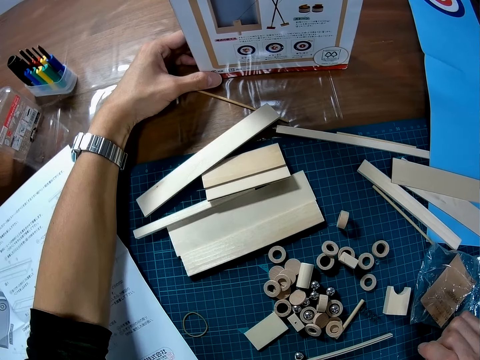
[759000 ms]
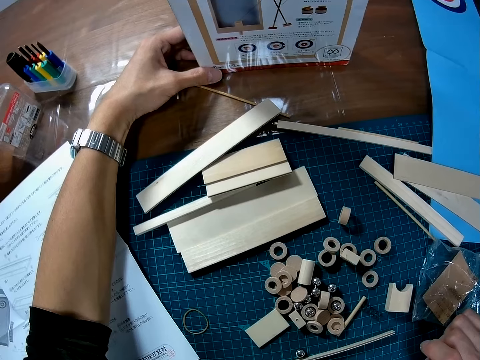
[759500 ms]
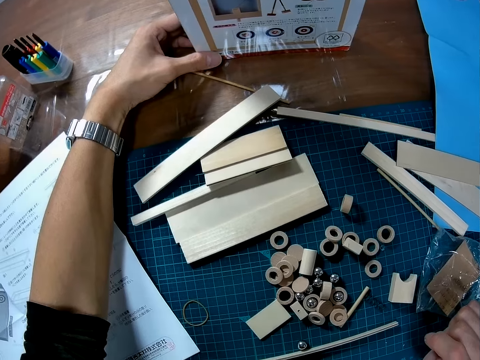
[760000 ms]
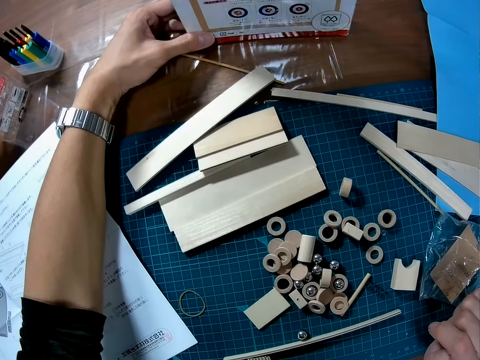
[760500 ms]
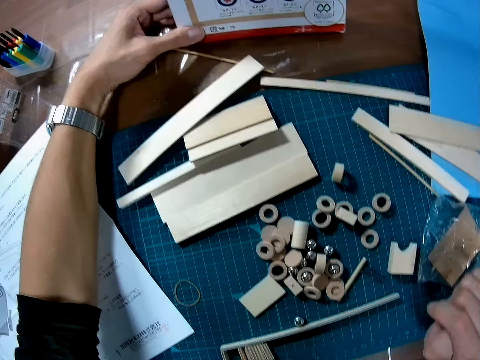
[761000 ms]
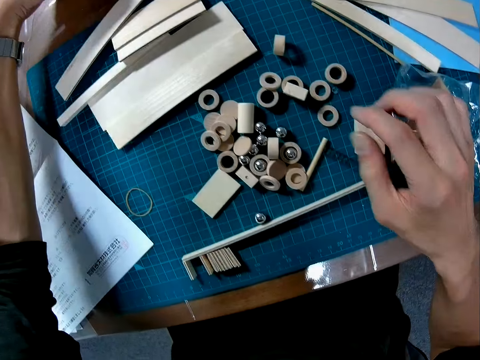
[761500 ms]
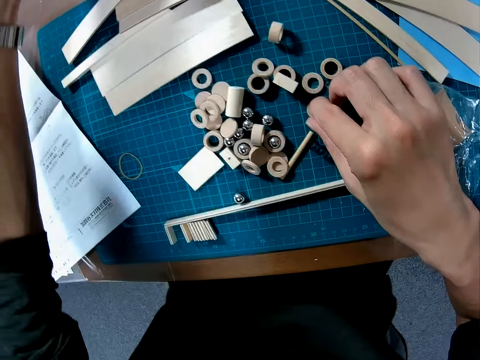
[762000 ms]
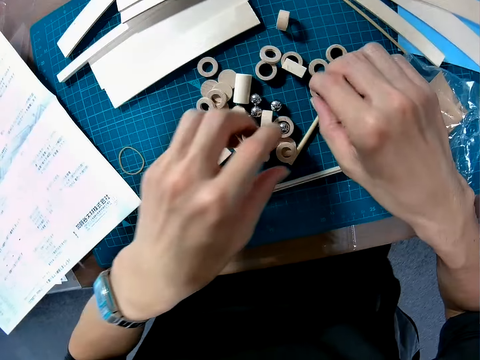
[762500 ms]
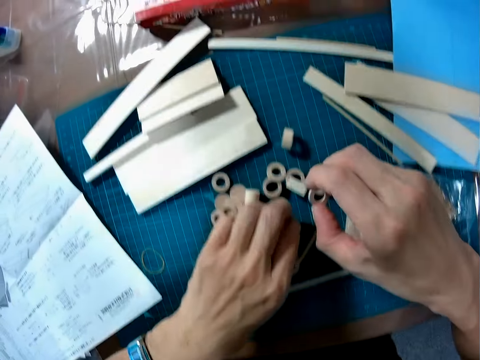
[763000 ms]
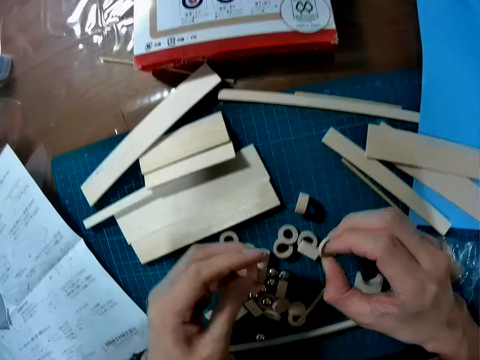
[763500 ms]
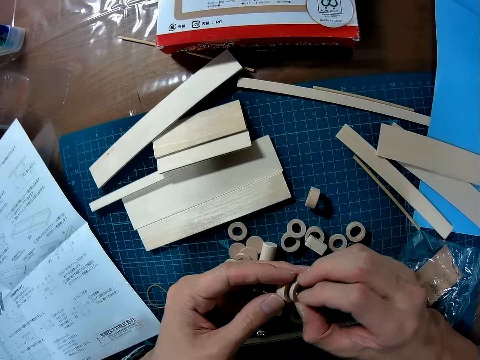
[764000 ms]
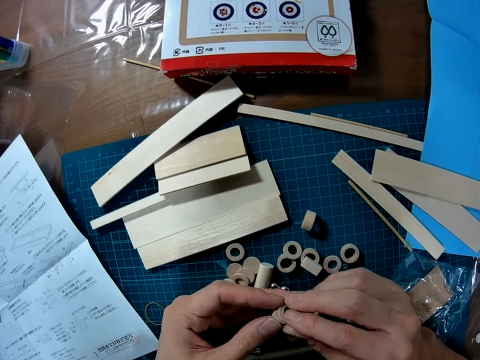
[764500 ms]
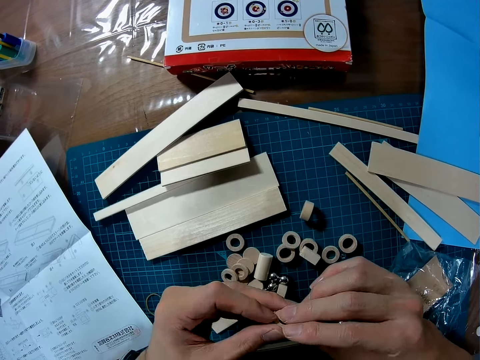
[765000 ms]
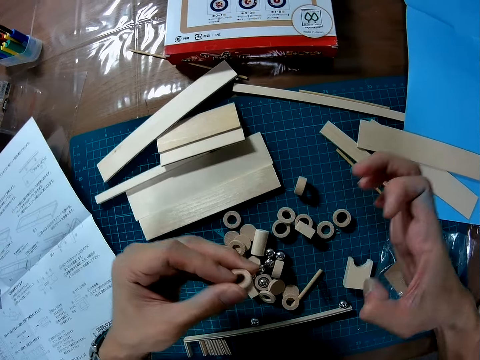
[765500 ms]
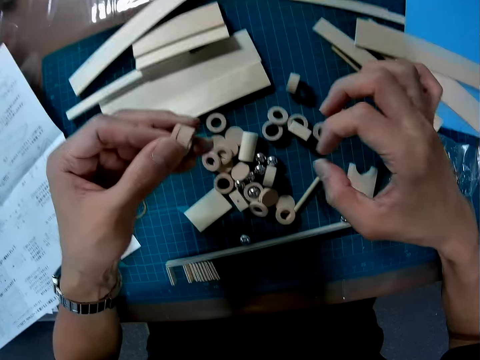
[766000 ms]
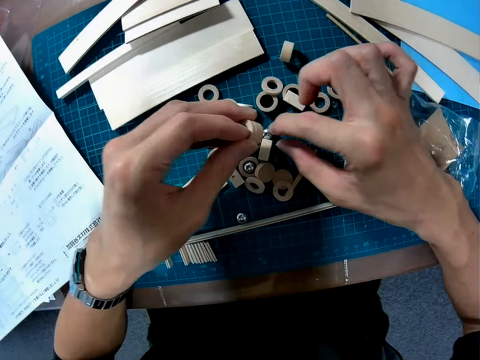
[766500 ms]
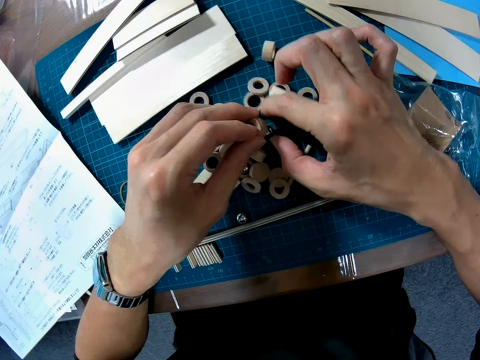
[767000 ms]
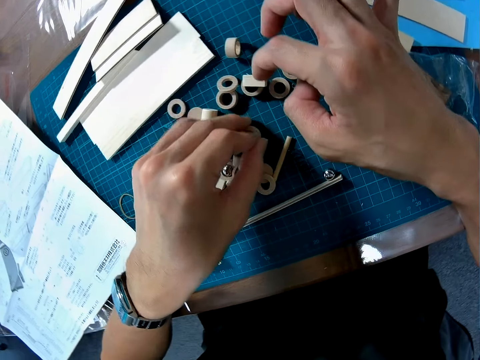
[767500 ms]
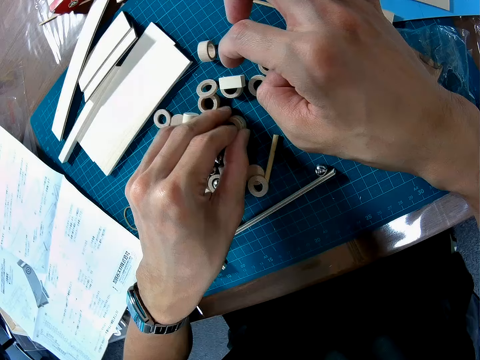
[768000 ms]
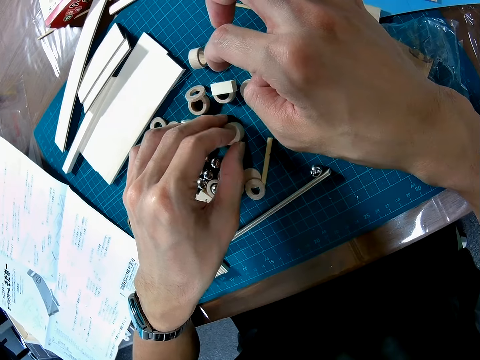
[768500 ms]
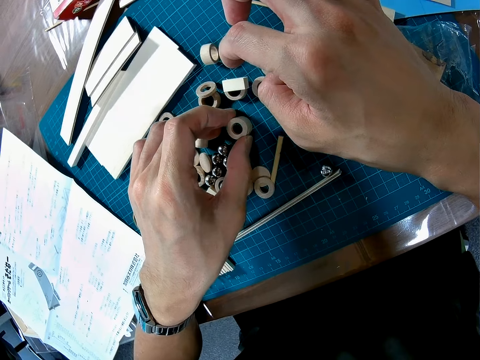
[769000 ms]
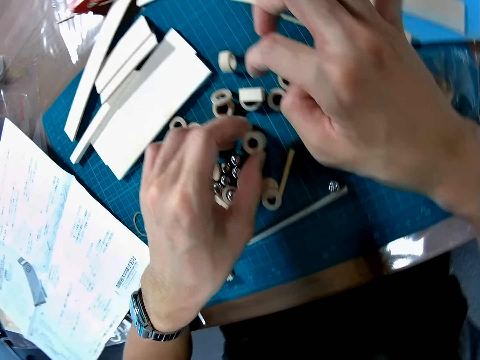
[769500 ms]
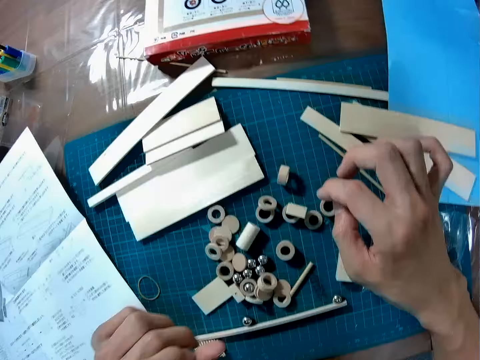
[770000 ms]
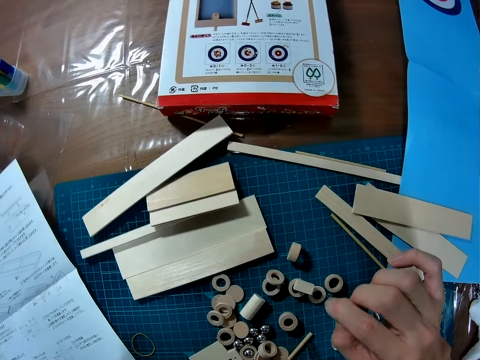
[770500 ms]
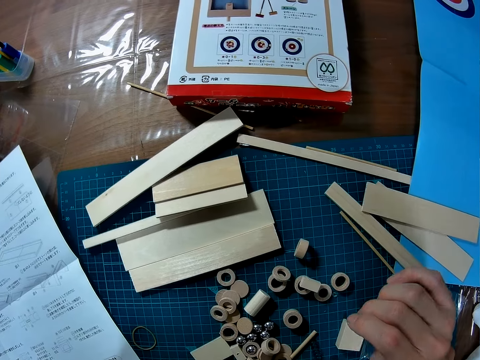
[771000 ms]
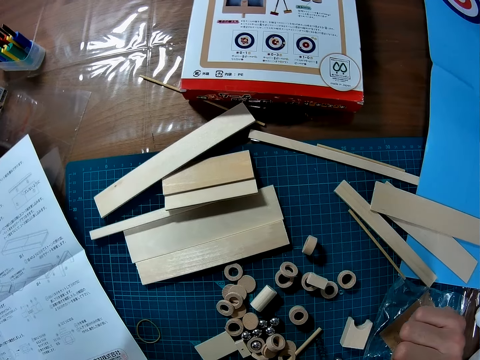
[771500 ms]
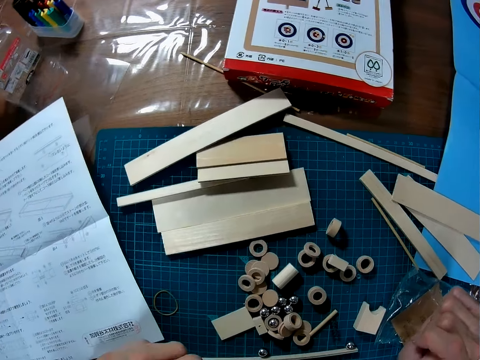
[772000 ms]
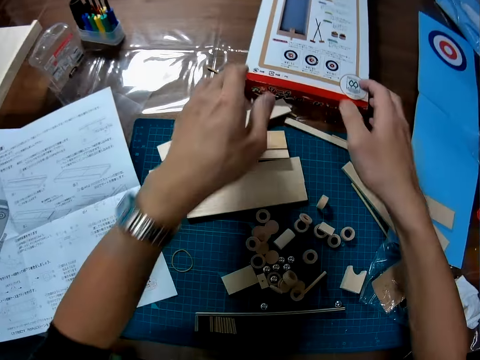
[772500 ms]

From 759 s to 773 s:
The camera wearer picks up a ring-shaped wooden craft on the table. They pick up another ring-shaped wooden craft on the table. They place the ring-shaped wooden crafts together. They drop the two ring-shaped wooden crafts on the table. They place the pieces of wood on the mat. They look around the table.

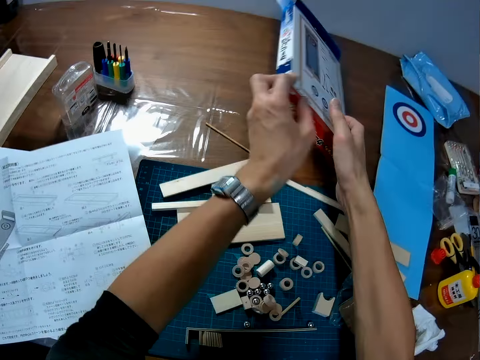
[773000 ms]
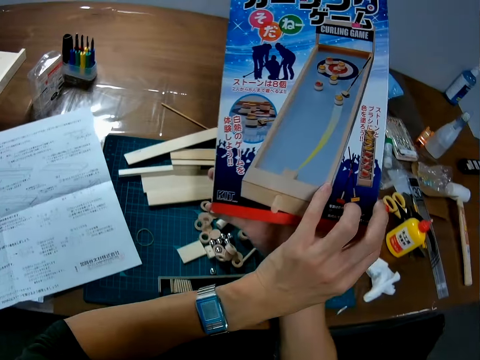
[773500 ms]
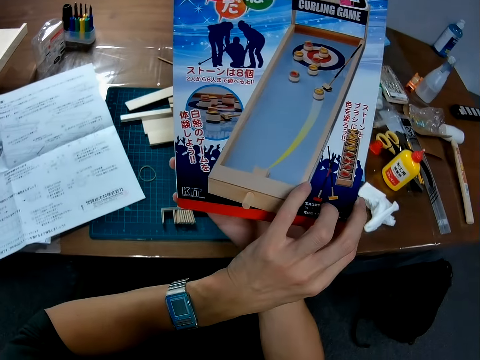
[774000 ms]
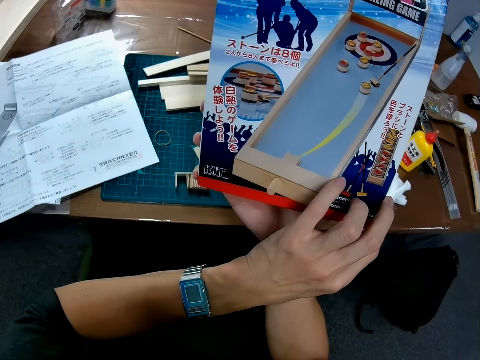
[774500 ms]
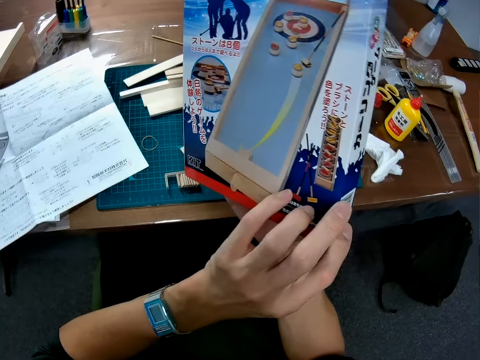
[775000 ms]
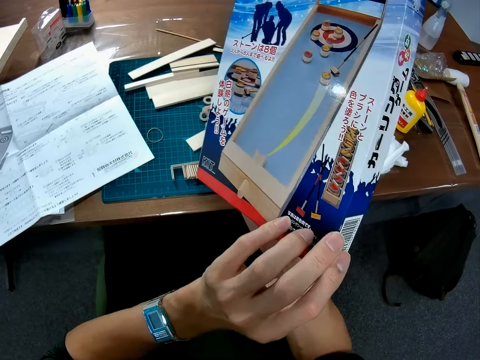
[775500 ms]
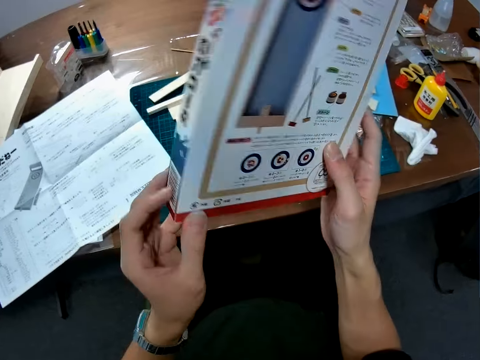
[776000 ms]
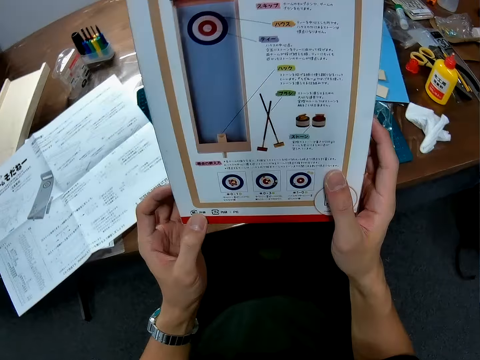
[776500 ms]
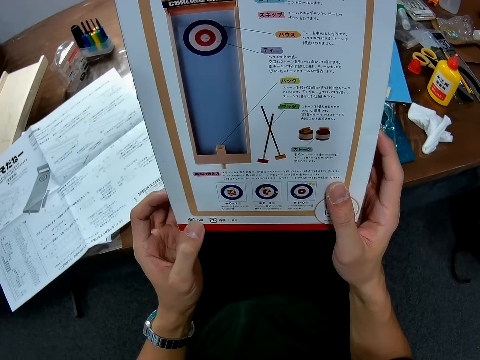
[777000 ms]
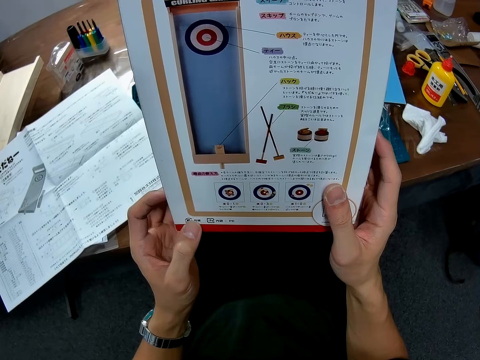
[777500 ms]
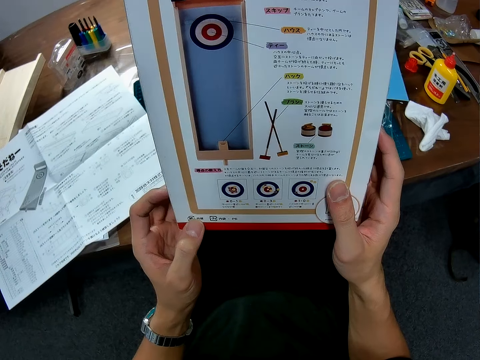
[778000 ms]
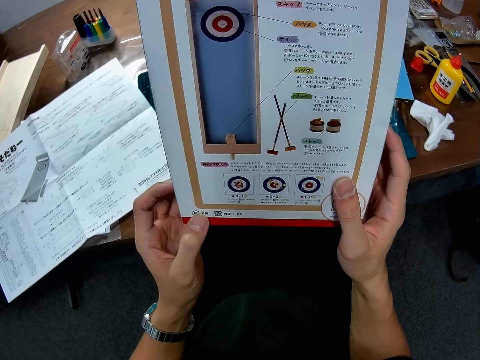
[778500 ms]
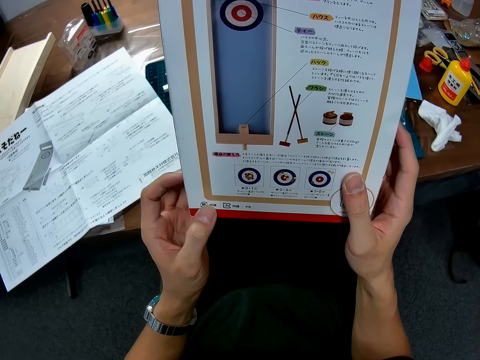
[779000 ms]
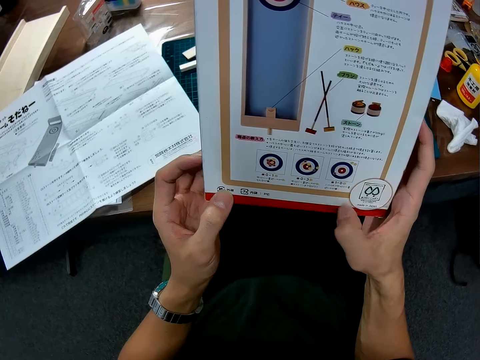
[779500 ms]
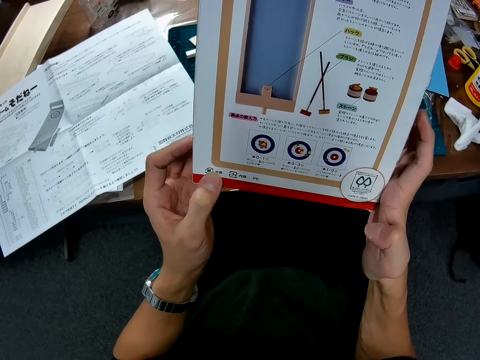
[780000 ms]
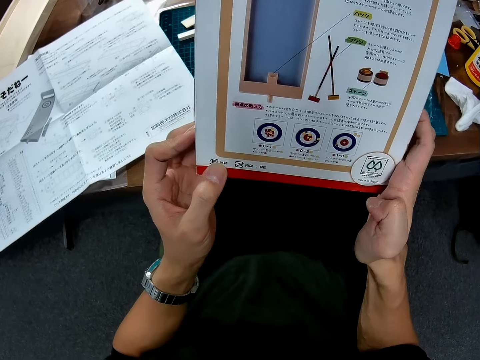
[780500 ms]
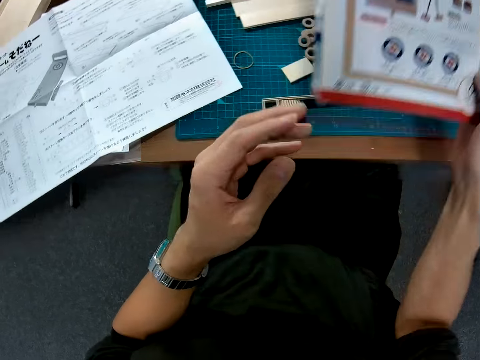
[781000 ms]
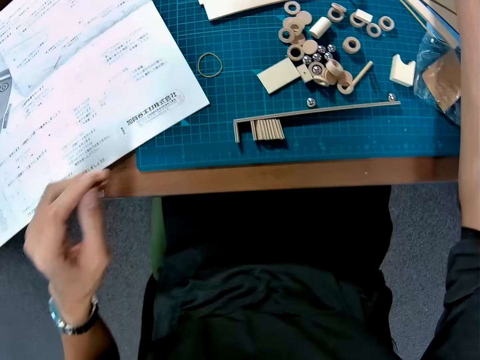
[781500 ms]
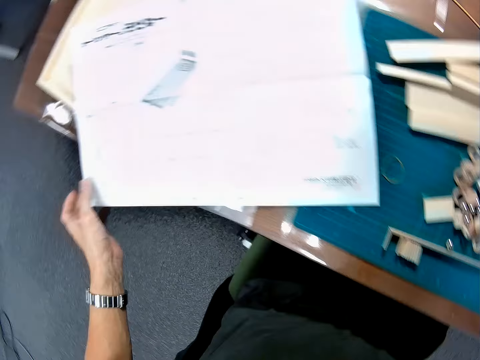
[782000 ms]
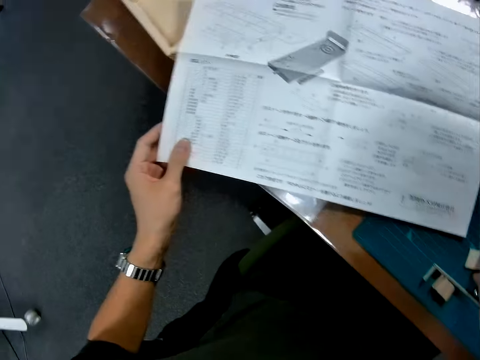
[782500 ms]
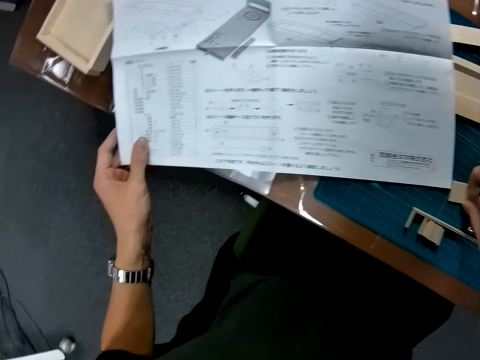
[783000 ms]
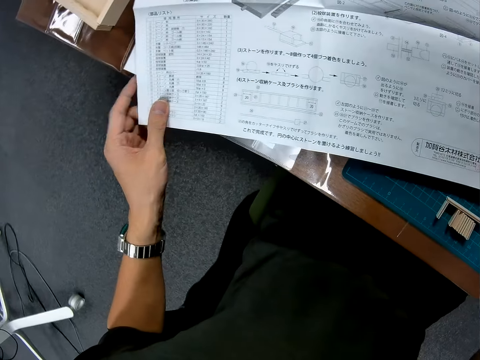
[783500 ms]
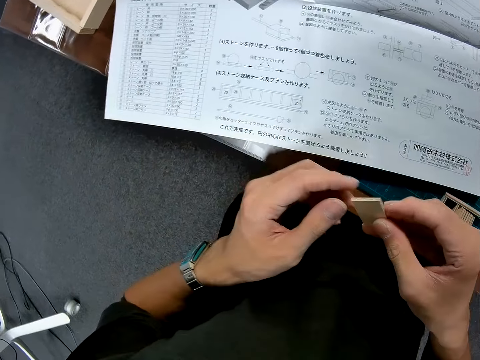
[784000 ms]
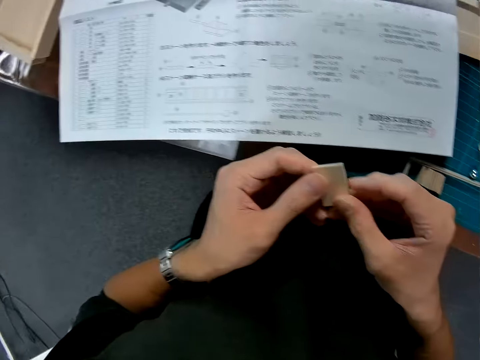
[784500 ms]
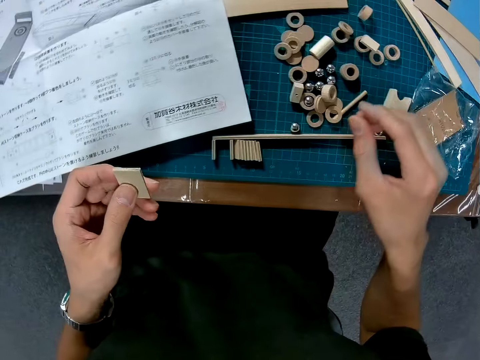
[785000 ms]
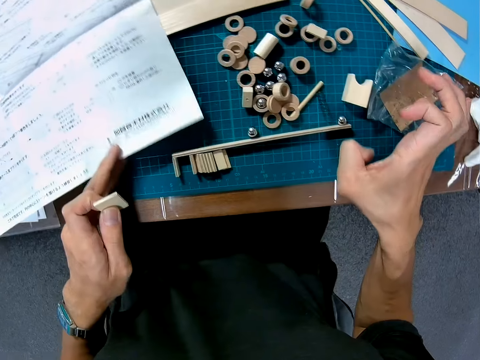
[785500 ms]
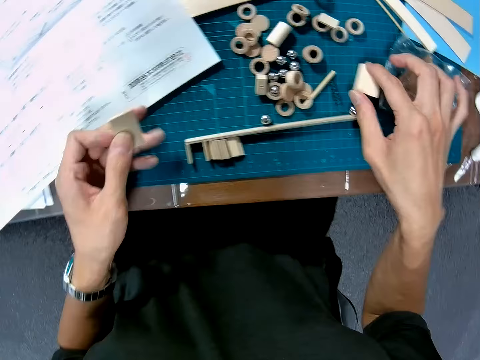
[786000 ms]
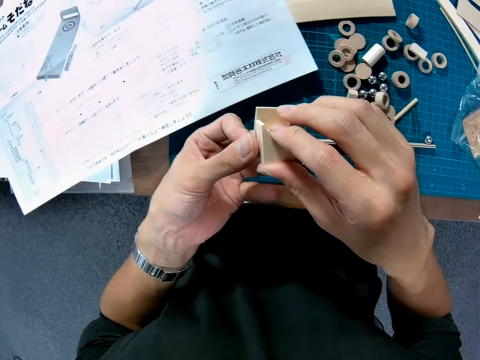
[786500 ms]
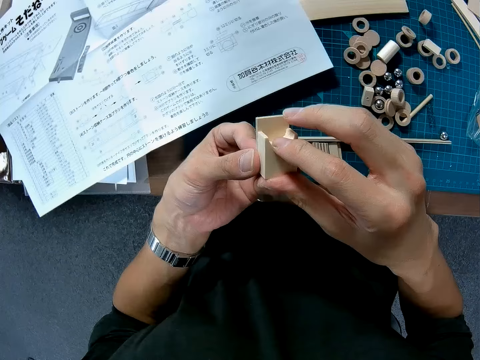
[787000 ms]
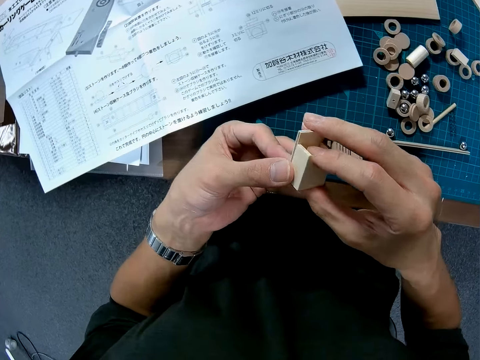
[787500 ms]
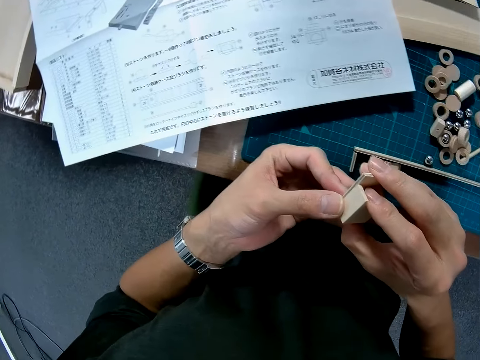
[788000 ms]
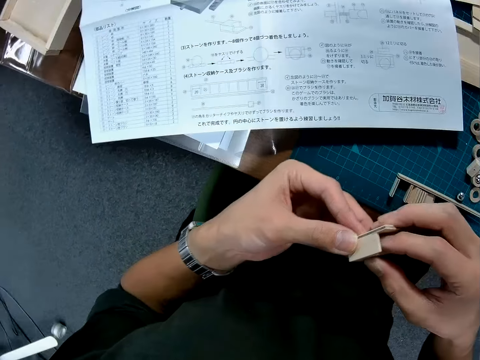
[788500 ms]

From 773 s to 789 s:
The camera wearer picks up the carton on the table. He looks at the carton. He turns the carton. He looks at the carton. He drops the carton on the table. He adjusts the paper on the table. He holds the paper. He looks at the paper. He holds the piece of wood with both hands. He picks up the wooden craft on the table. He places his hands on the table. He drags the paper on the mat. He places the wooden craft against a wood in his hand. He looks at the pieces of wood.
